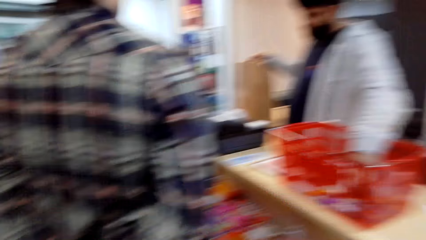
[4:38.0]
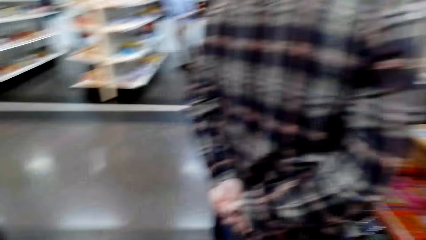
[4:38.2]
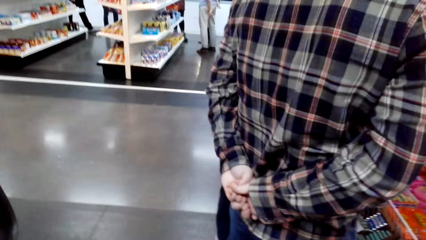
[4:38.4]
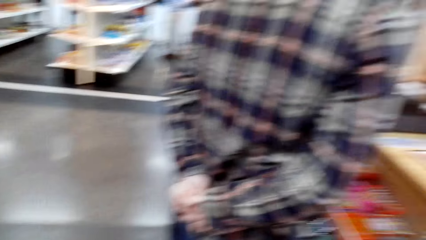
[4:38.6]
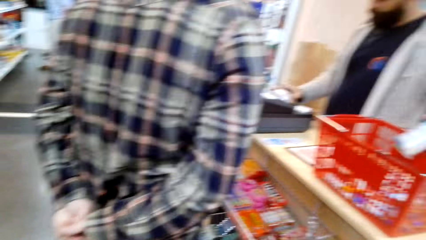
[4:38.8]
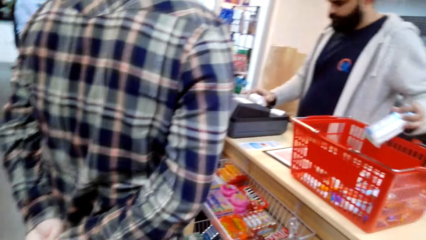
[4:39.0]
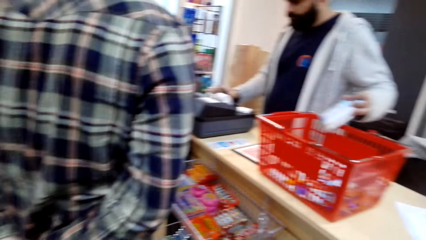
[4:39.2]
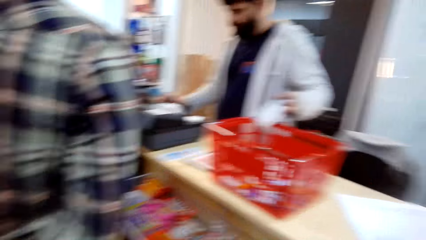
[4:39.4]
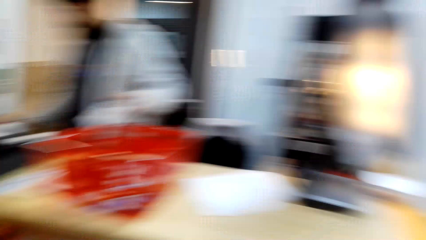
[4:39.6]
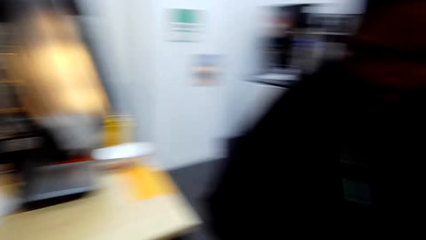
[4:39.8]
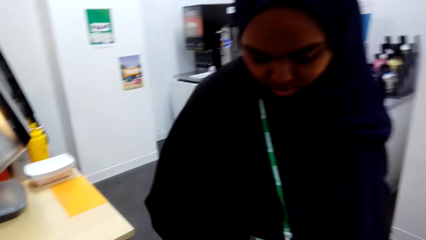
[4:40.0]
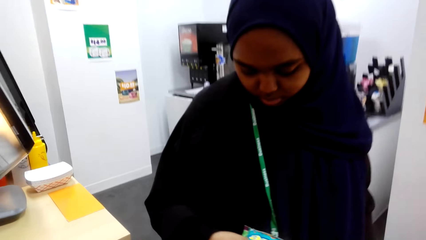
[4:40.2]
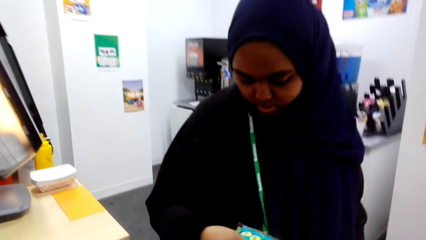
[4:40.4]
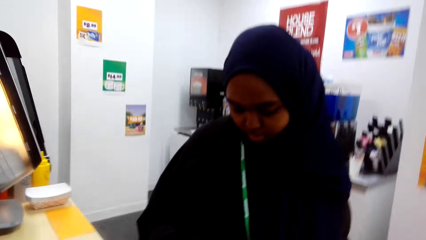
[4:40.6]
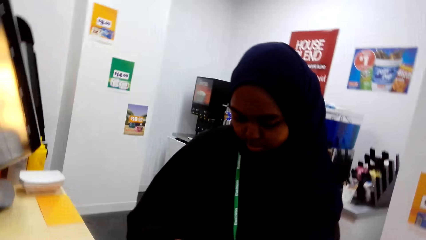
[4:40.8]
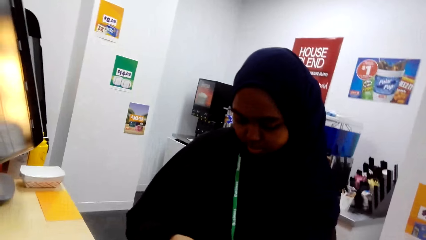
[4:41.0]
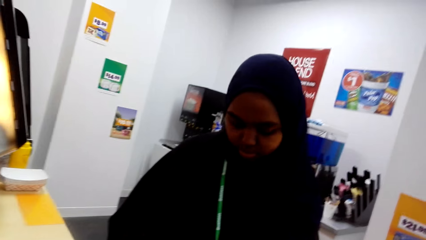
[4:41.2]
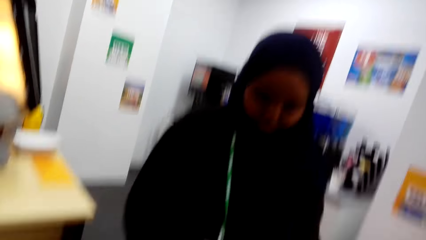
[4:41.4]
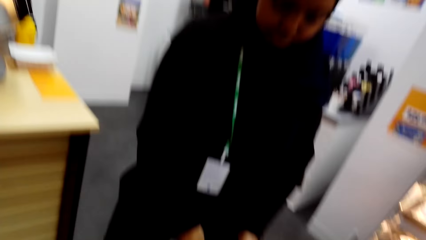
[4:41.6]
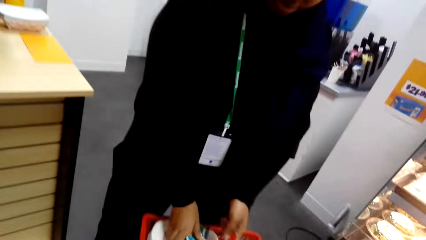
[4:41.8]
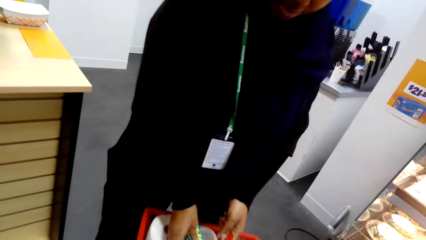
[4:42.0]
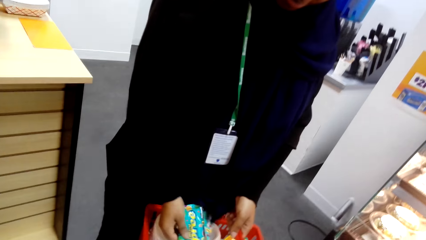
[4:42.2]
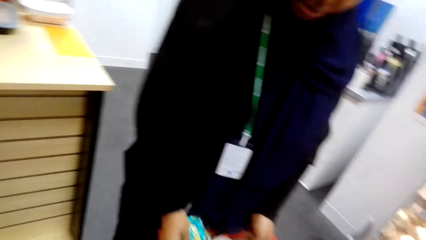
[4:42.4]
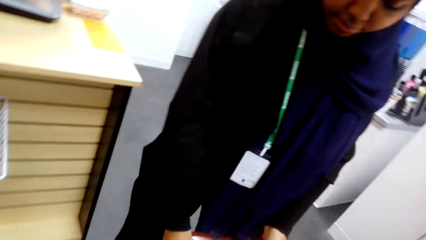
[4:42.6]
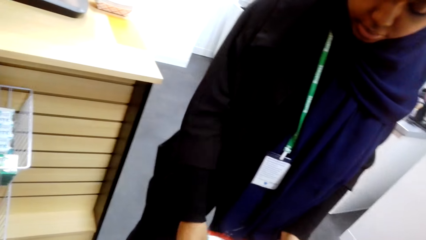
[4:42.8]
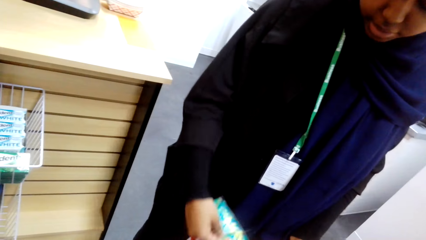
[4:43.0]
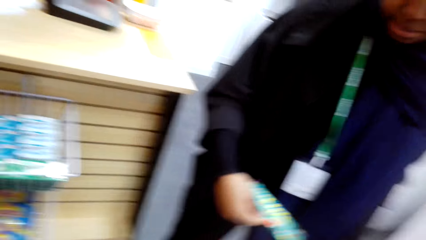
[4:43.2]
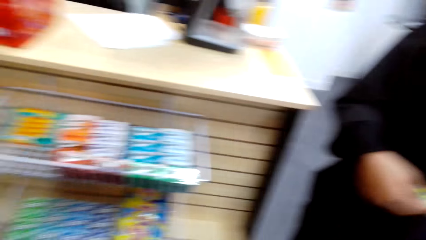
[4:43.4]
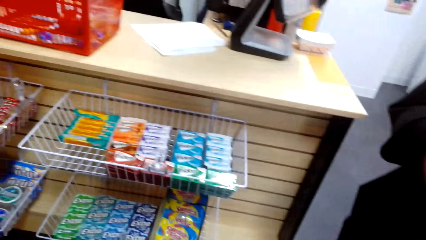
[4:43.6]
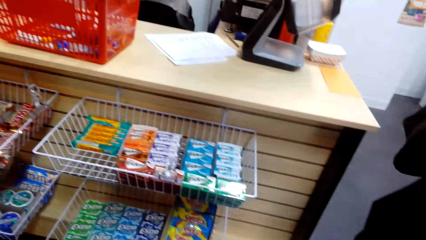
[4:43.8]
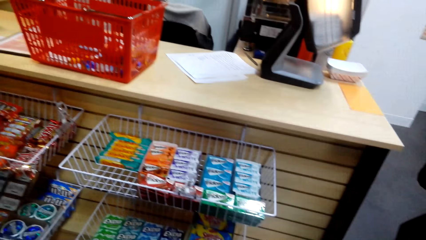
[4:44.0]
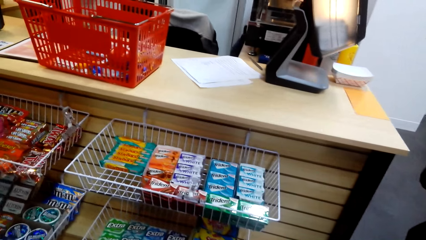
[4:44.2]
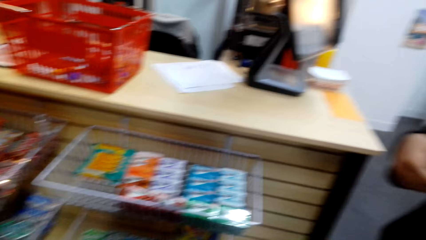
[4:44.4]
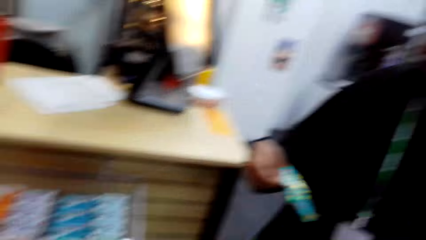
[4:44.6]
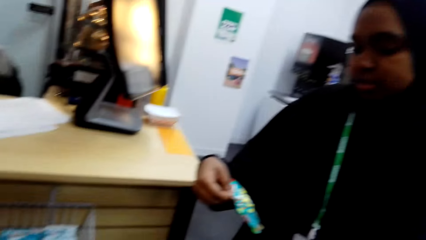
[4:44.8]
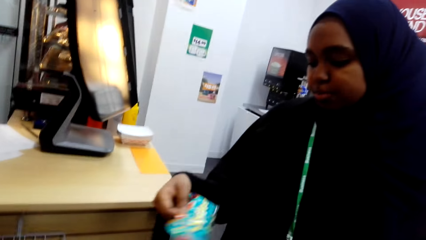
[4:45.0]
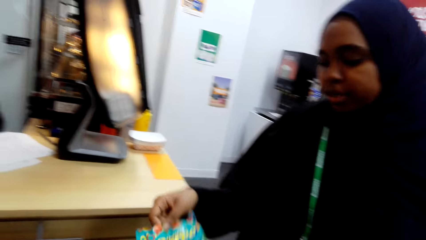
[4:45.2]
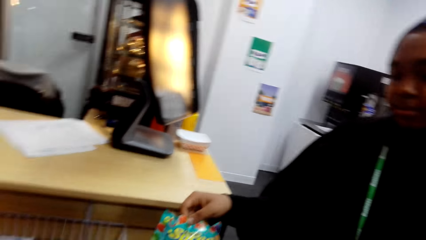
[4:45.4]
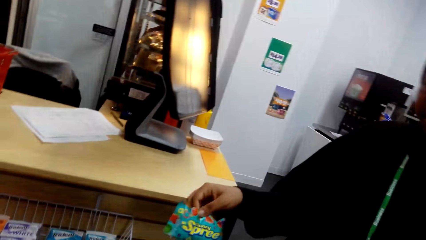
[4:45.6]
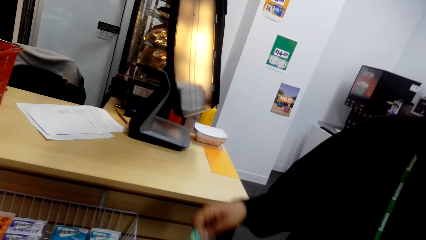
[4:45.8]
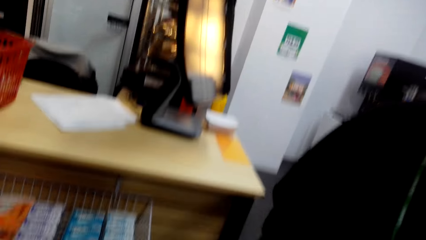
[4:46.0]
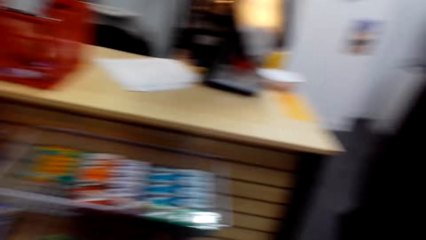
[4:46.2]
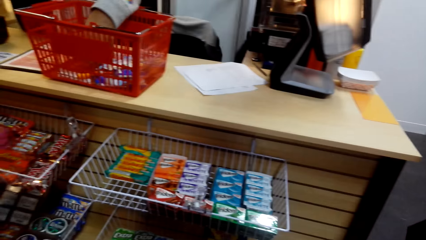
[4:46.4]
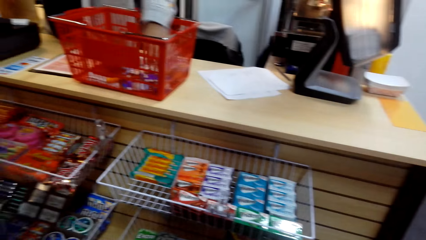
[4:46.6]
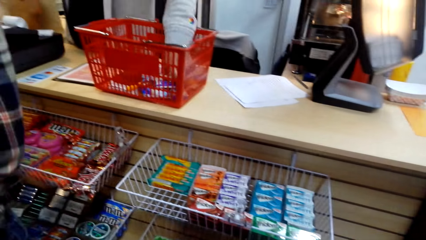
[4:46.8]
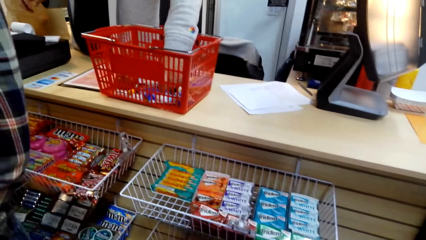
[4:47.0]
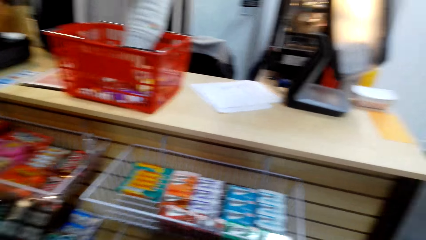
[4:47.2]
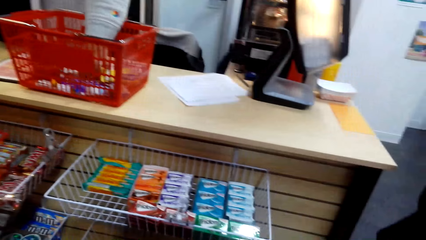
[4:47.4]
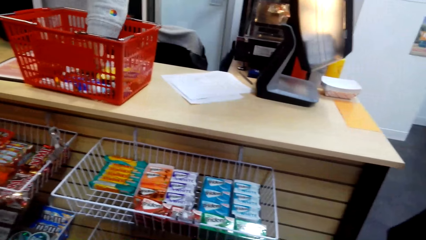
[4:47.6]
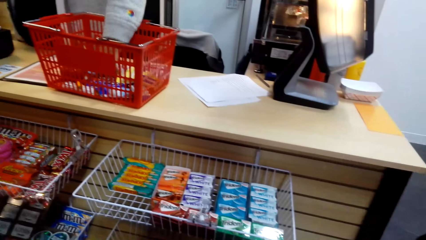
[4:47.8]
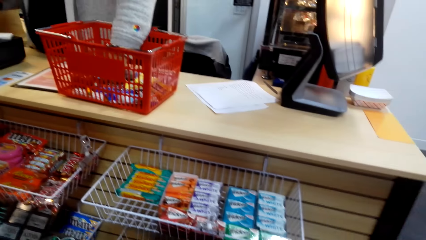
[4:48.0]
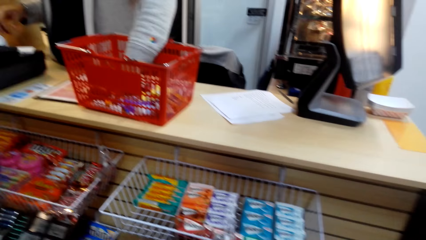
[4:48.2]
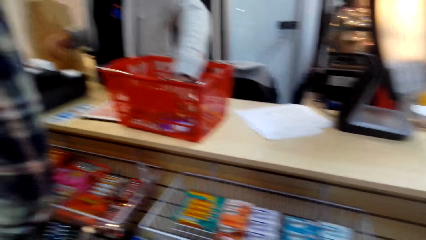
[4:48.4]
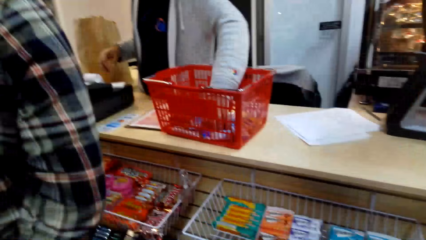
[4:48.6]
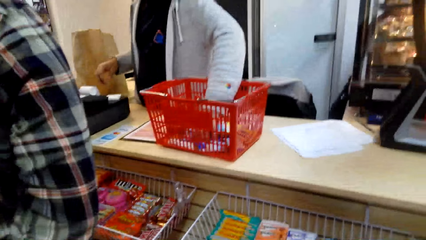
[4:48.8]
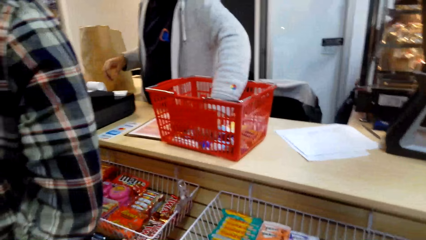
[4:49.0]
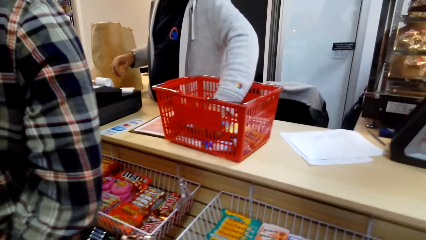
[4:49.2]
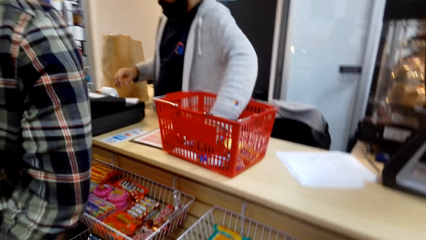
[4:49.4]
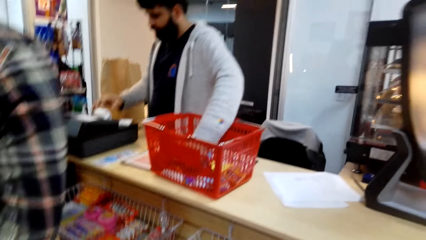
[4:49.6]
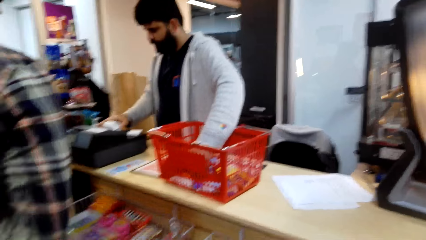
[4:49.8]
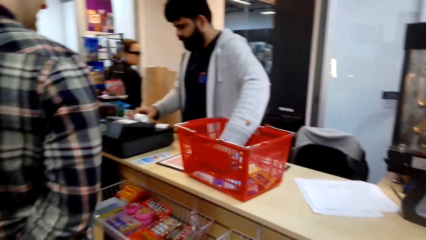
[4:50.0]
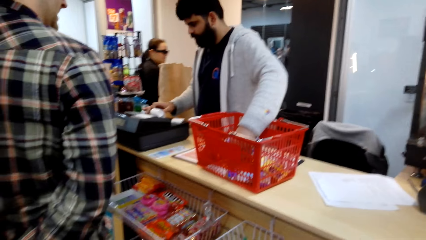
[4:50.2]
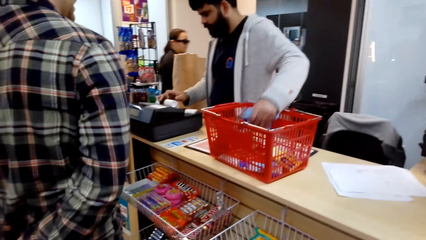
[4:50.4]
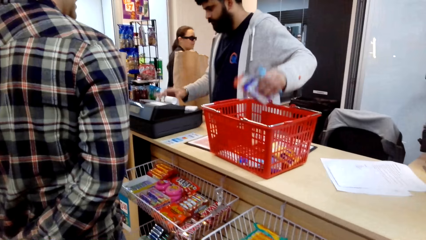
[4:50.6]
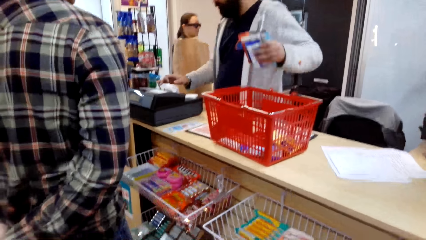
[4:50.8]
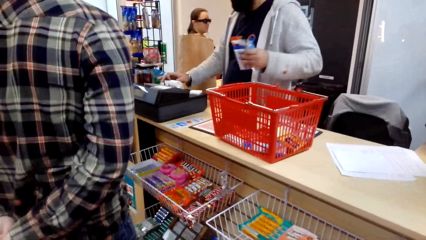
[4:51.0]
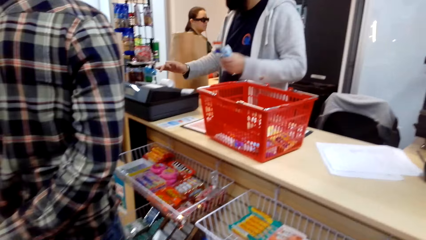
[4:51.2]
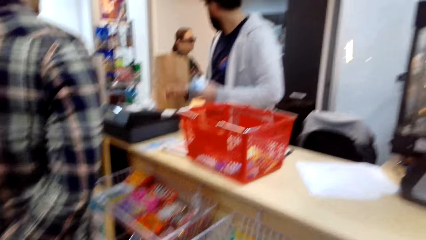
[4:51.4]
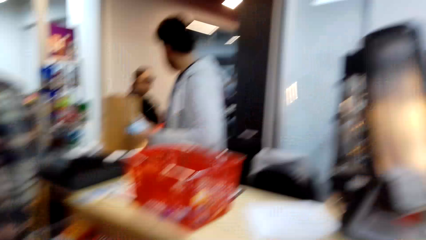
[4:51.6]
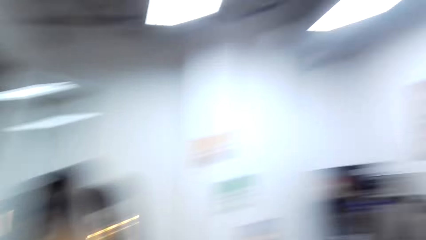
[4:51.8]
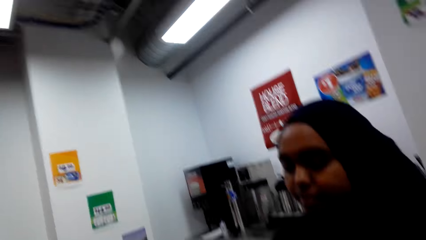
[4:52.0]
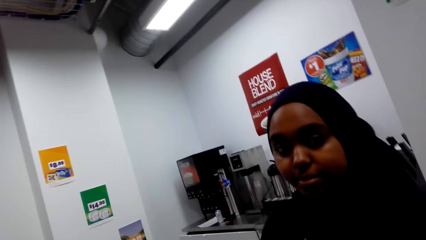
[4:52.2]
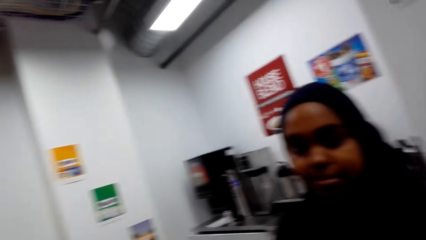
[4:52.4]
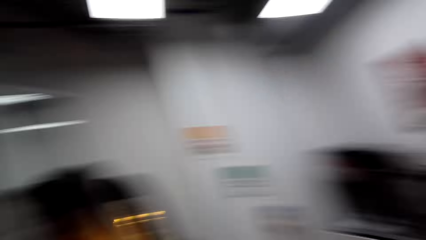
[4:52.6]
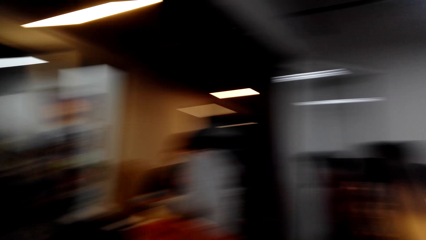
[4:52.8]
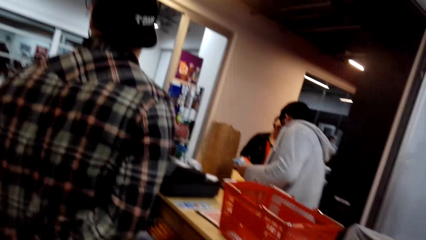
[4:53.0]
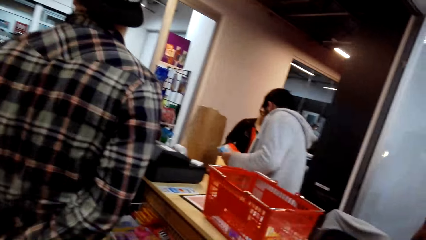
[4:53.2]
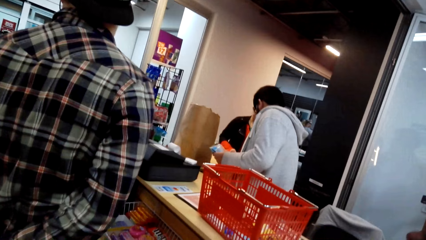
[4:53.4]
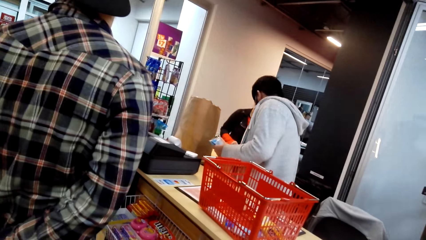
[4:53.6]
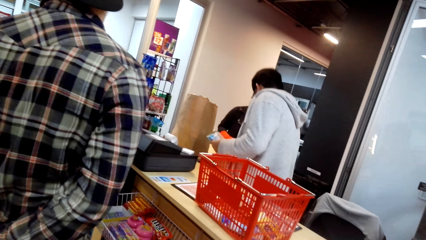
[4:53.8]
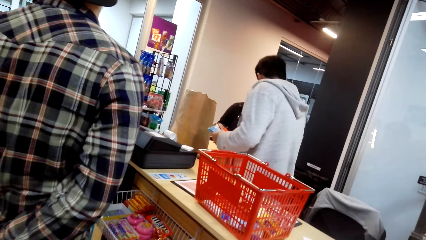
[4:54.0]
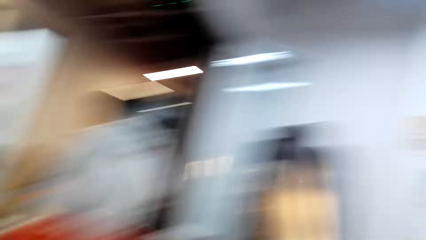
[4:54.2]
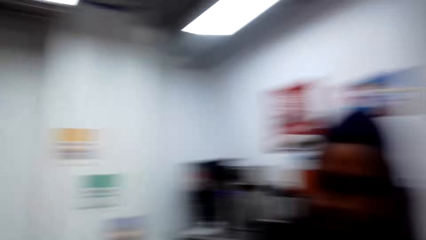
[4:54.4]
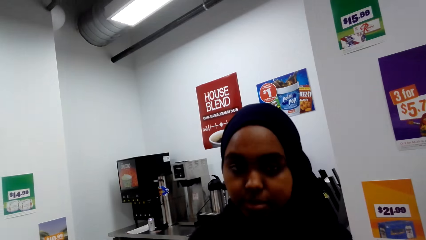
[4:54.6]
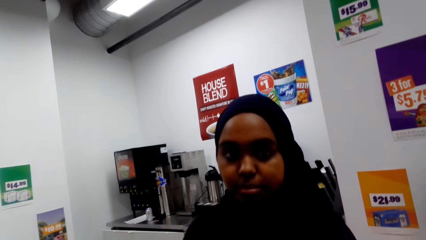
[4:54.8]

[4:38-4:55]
A person picks something from the shopping tray and puts something into the shopping bag. The person presses keyboard keys and picks something from the shopping tray. A lady touches items in the shopping tray. Another person picks something from the shopping tray. The other person presses keyboard keys.
